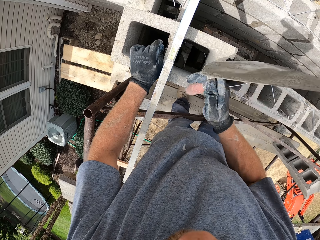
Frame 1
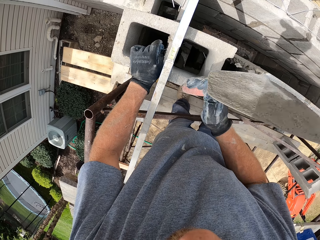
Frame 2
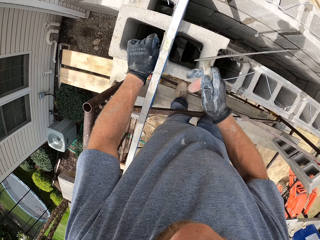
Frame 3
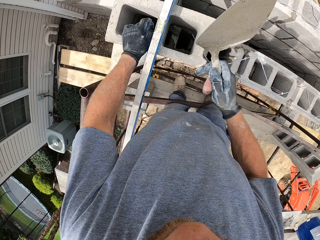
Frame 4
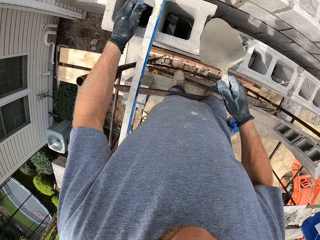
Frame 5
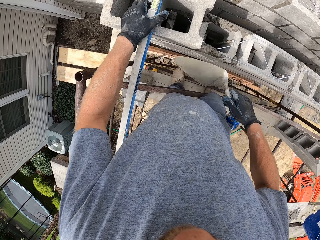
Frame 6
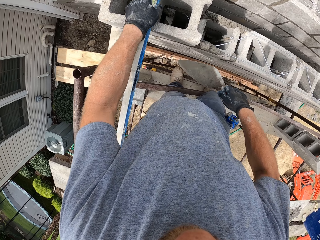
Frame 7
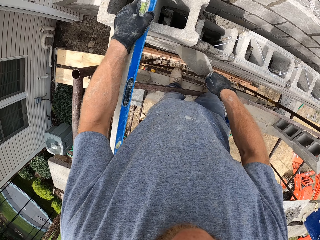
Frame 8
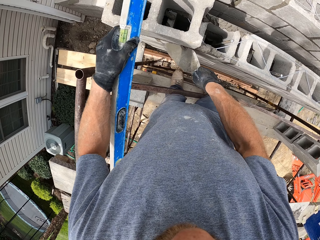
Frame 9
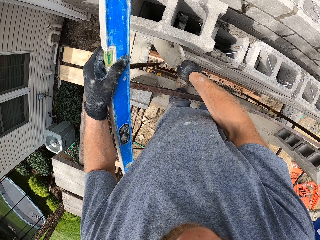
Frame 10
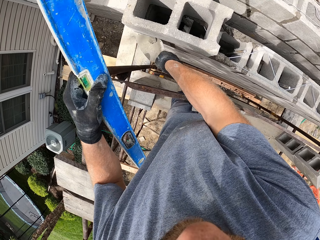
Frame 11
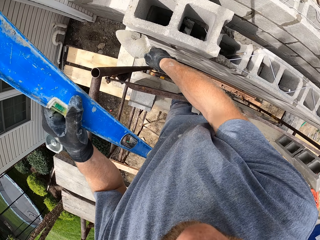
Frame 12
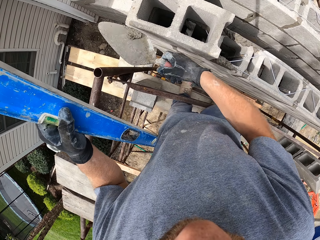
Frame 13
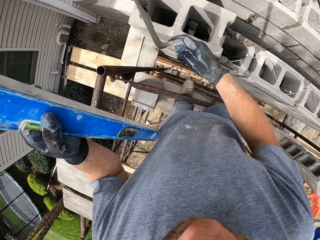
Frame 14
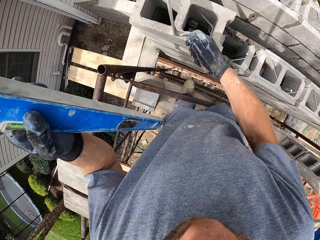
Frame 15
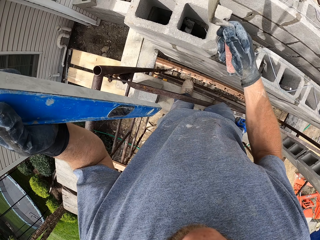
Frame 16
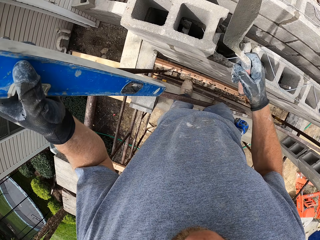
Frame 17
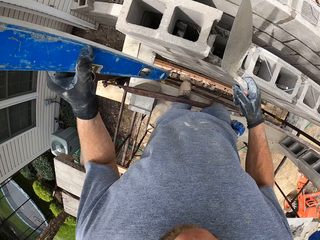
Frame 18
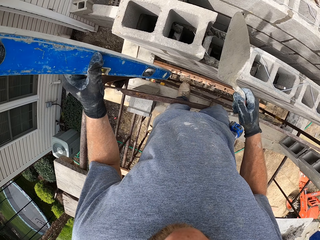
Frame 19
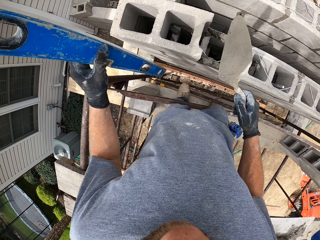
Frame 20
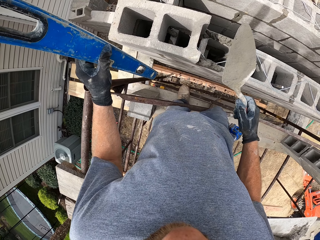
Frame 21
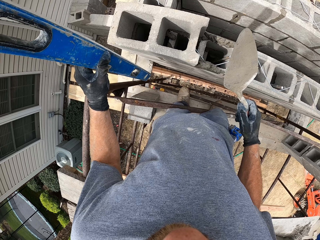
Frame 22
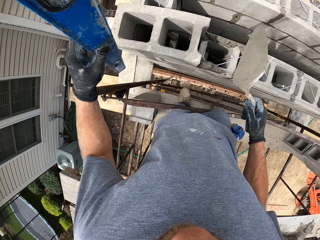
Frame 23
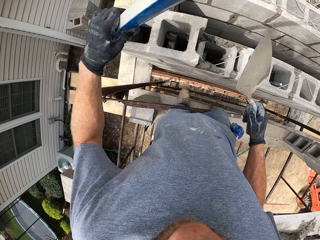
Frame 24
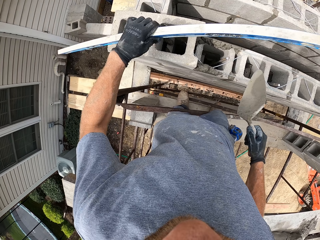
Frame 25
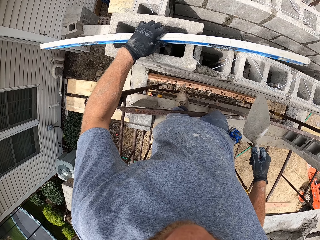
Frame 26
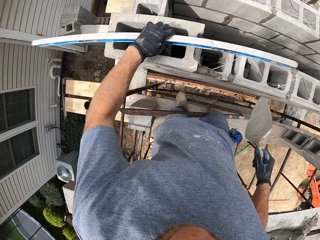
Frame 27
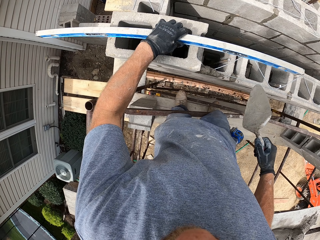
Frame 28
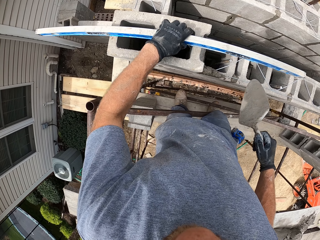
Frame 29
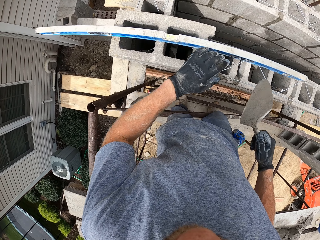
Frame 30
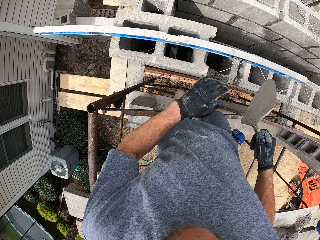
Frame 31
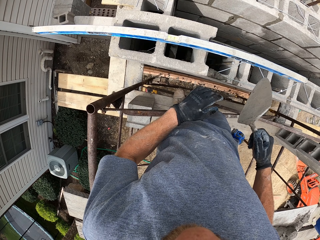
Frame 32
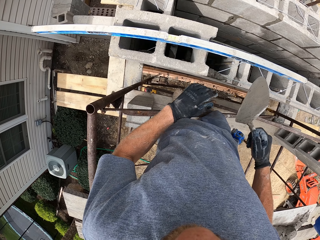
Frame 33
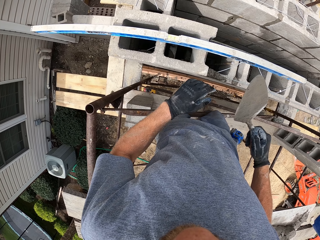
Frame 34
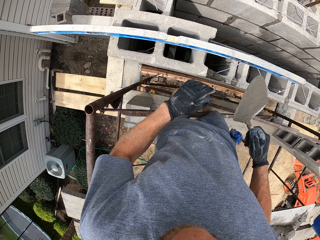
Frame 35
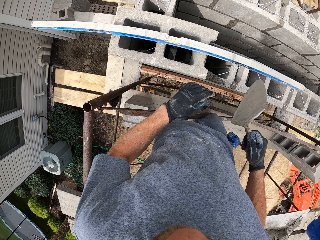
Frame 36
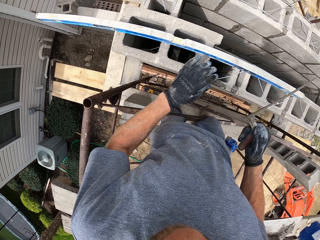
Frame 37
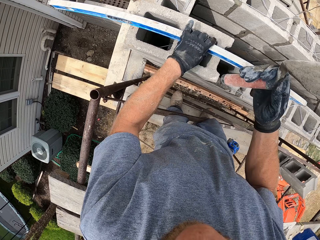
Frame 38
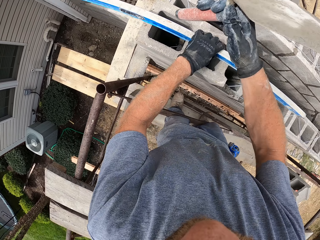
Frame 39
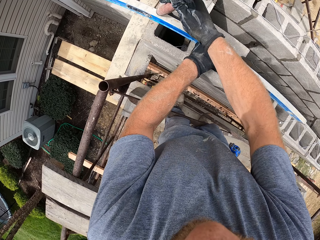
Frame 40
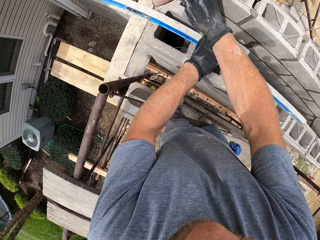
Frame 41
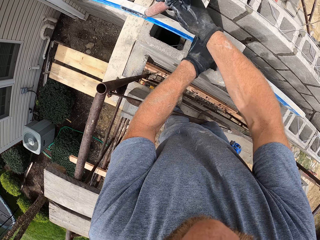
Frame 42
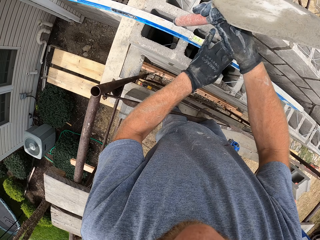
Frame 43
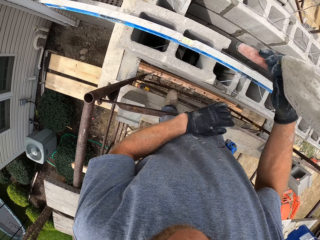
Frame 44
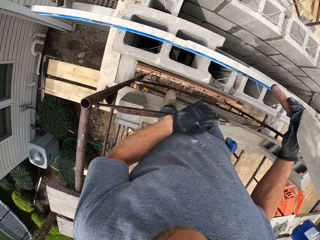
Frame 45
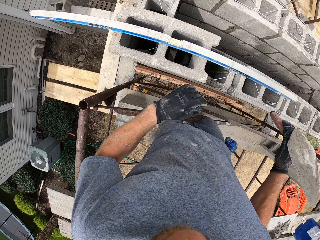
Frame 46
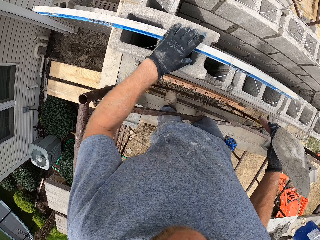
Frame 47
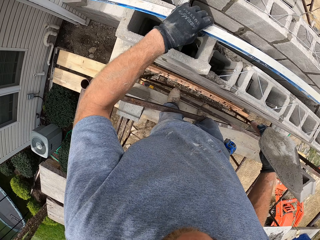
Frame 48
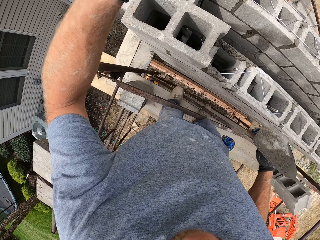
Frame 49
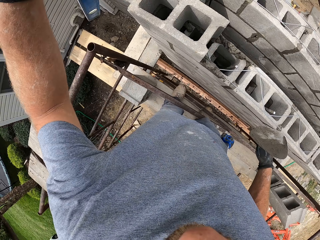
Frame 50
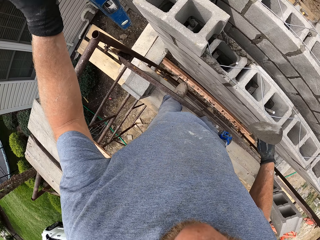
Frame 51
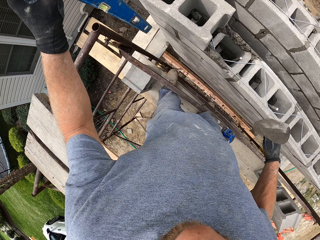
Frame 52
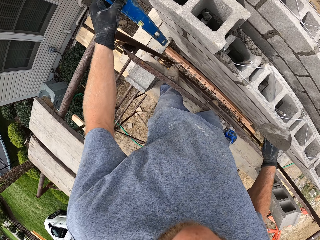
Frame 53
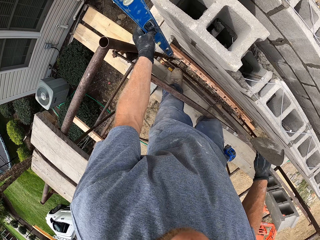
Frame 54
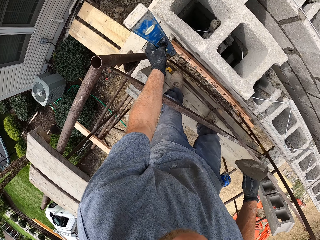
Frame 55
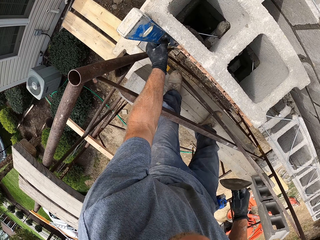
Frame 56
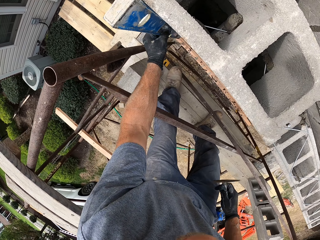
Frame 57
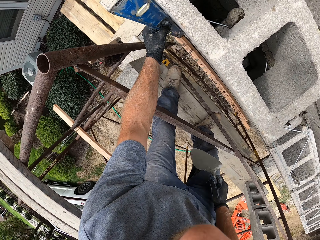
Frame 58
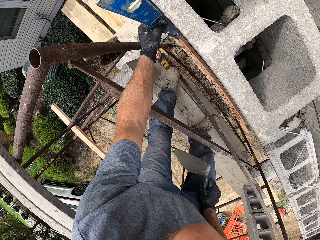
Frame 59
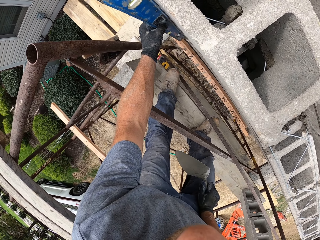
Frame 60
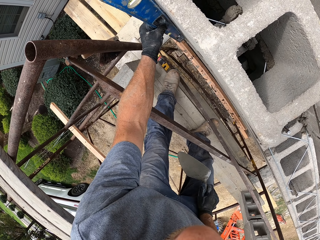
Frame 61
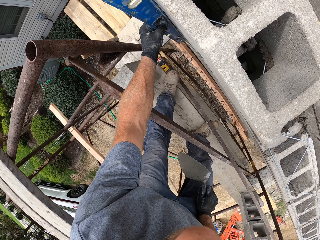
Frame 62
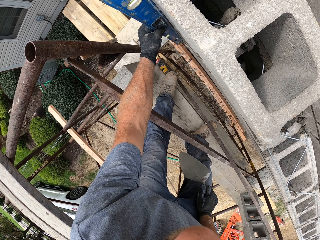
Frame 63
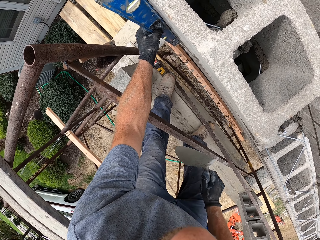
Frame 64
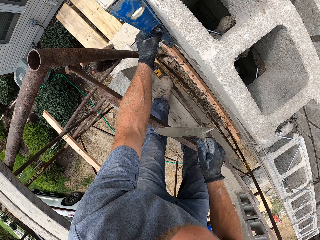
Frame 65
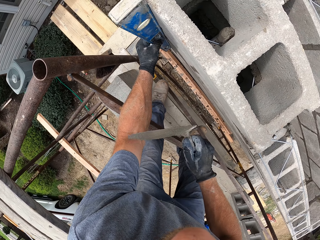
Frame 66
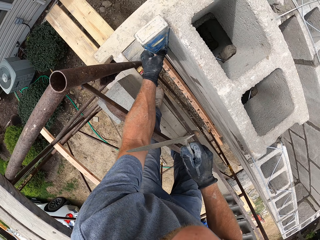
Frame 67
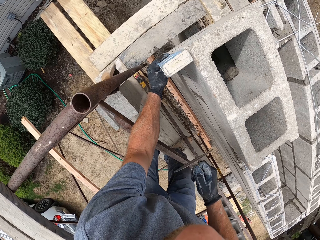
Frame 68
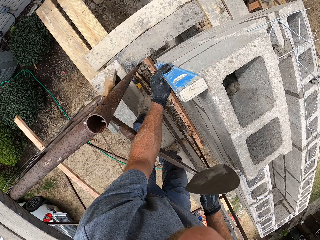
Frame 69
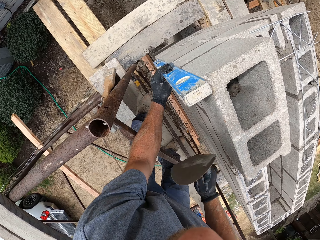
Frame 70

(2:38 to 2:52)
The camera wearer lifts the spirit level with his left hand. He scrapes the cement mortar from the side of the brick with the trowel. He pours the cement mortar into the brick. He places the spirit level horizontally on the brick again. He hits the spirit level with the trowel. He lifts the spirit level. He positions the spirit level to the side of the brick.

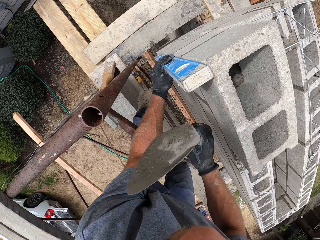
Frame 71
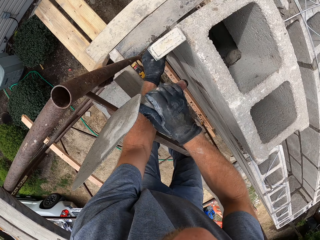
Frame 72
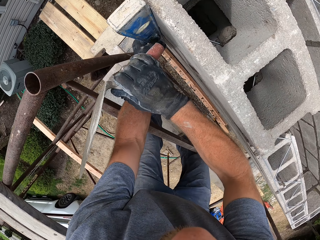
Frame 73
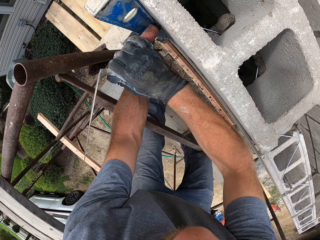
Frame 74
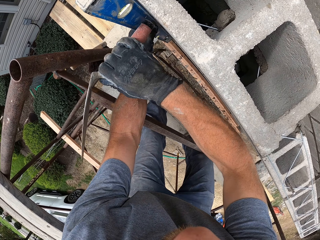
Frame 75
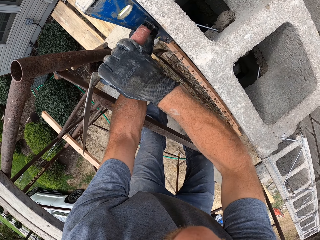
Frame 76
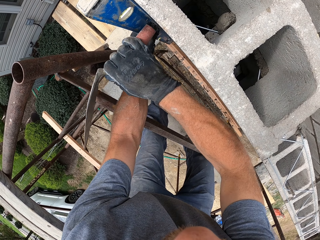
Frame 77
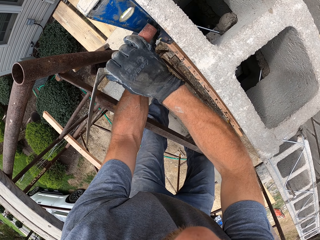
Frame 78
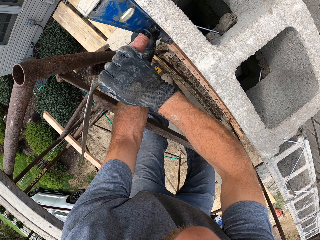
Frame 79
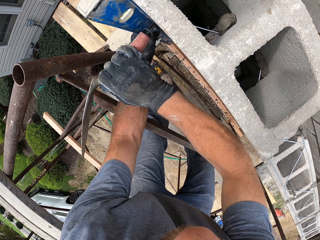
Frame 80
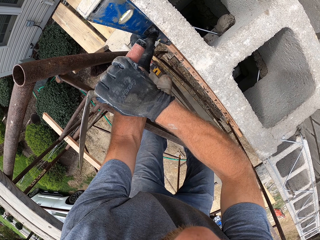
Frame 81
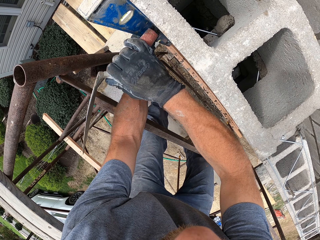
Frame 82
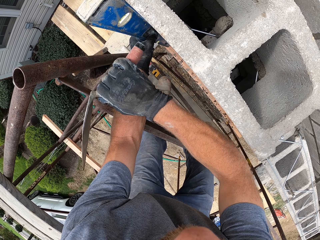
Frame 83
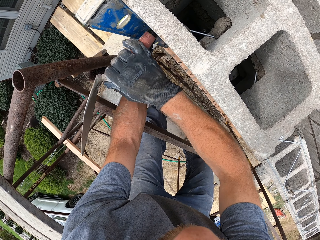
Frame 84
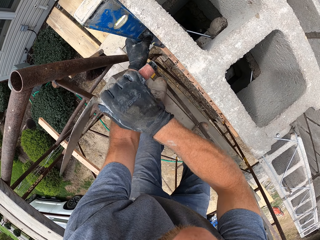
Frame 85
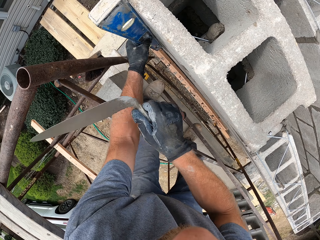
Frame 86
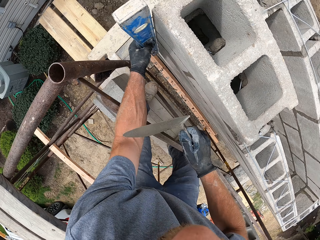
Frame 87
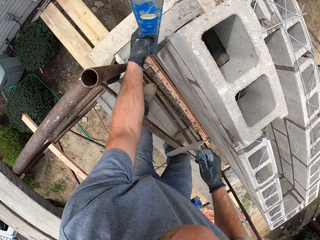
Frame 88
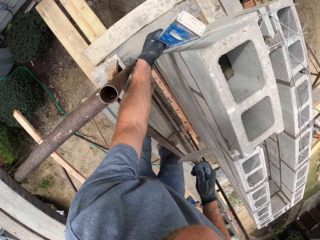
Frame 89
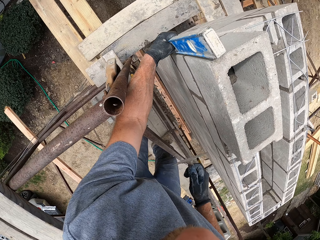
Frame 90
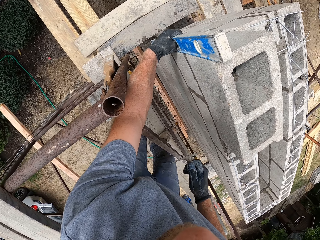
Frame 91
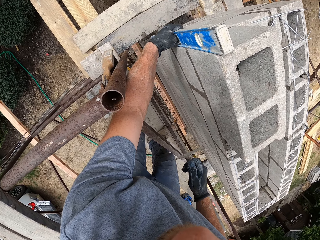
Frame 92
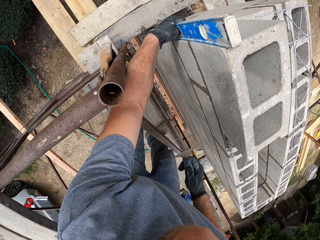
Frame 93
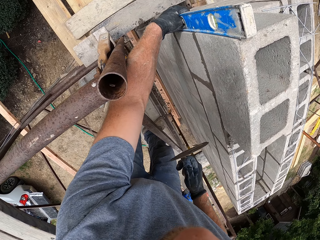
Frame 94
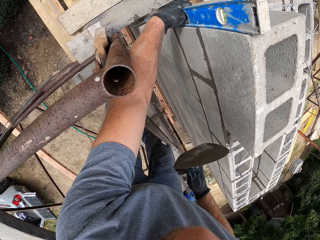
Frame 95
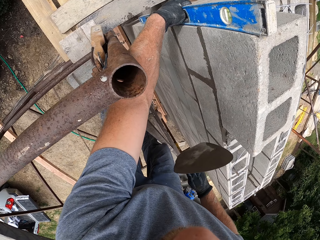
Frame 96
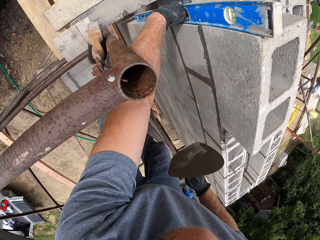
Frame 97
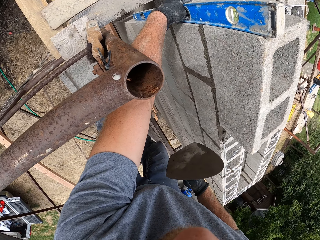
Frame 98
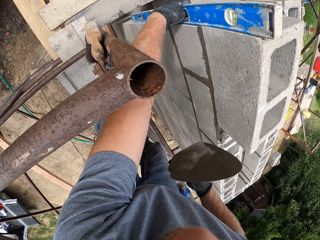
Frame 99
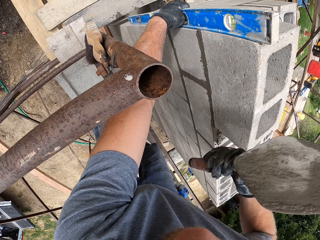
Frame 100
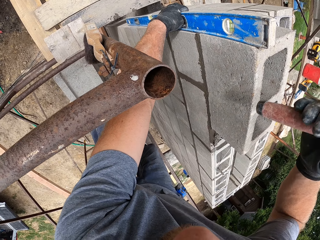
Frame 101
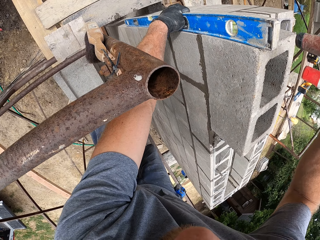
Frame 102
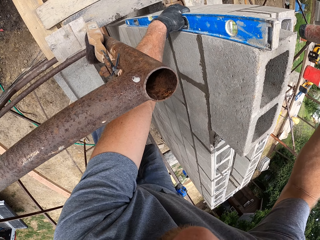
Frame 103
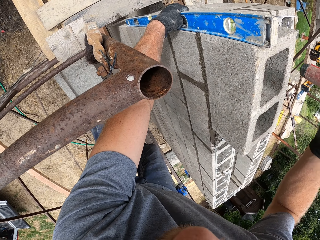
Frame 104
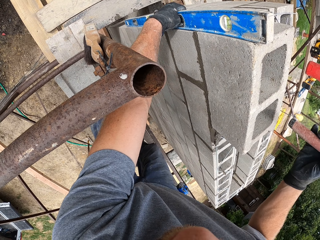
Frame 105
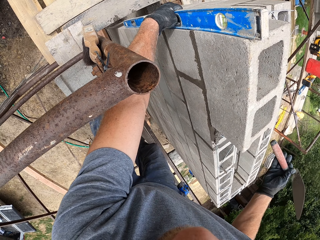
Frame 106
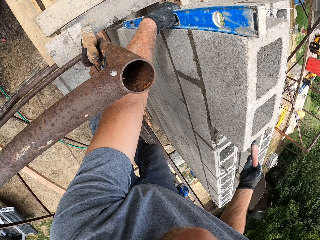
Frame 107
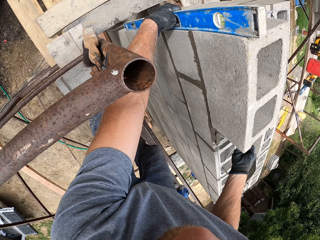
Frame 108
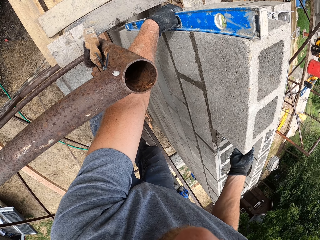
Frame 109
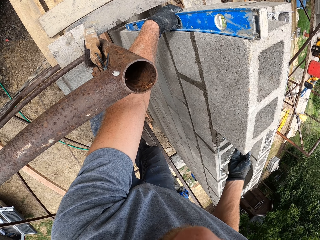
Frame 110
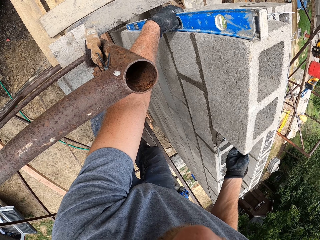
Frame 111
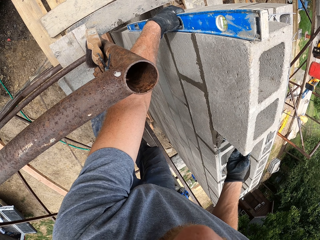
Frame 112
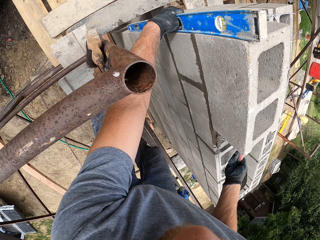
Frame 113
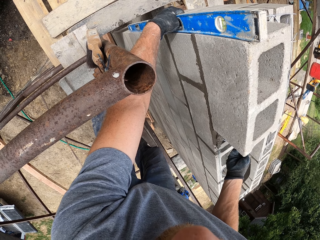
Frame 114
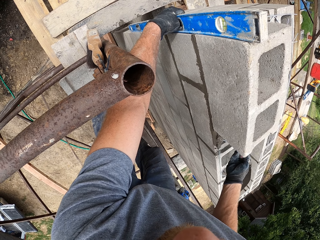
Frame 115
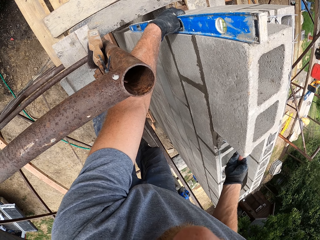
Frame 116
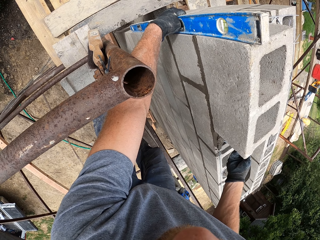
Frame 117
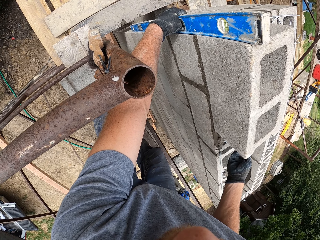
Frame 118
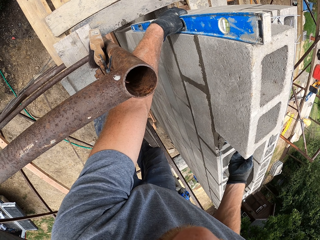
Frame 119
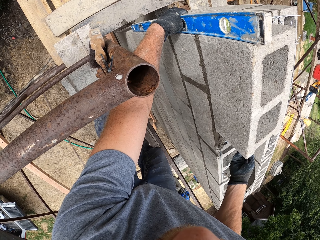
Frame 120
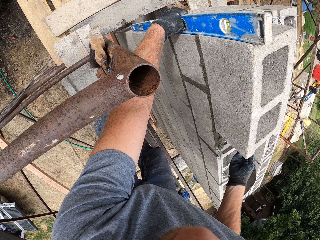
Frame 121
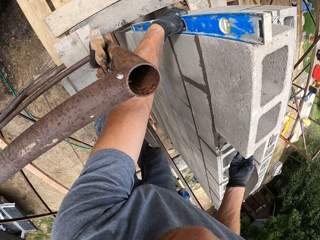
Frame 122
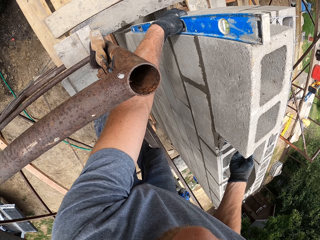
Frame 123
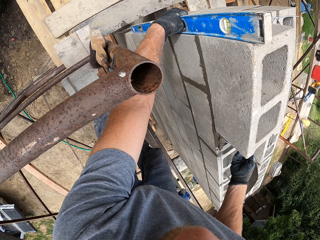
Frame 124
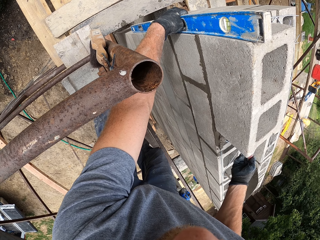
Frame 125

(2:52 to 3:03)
The camera wearer hits the end of the trowel to the side of the brick. They move the spirit level to the other side of the brick. They hit the end of the trowel to the other side of the brick.
